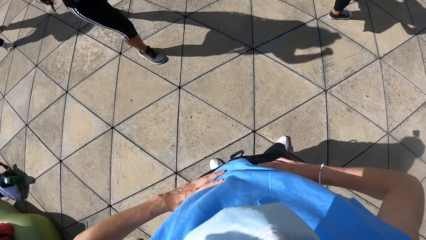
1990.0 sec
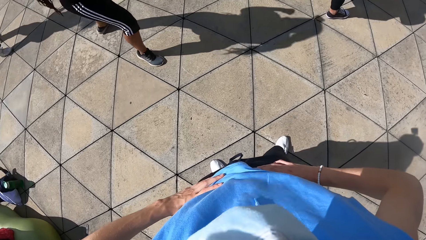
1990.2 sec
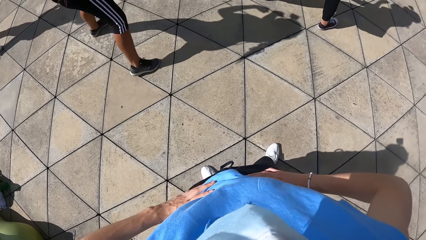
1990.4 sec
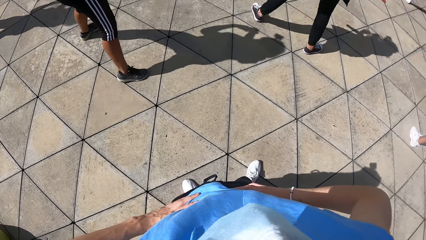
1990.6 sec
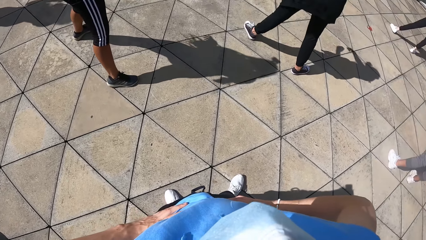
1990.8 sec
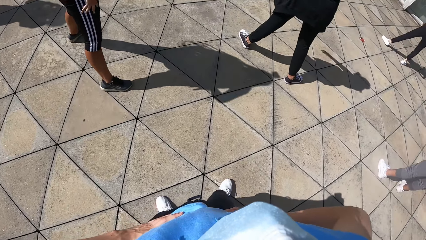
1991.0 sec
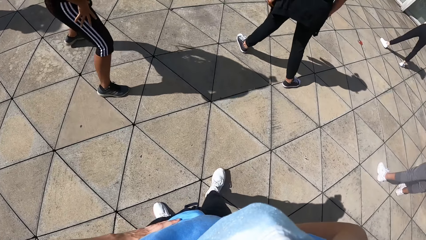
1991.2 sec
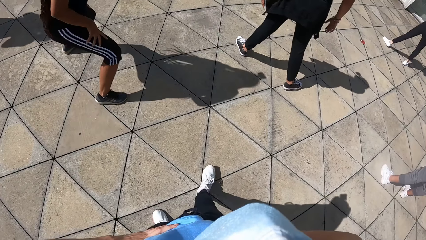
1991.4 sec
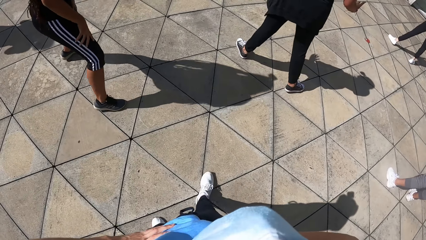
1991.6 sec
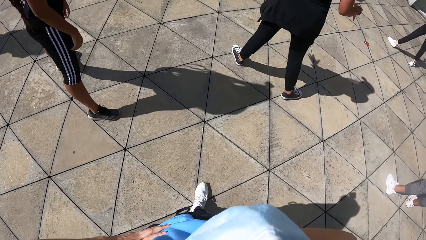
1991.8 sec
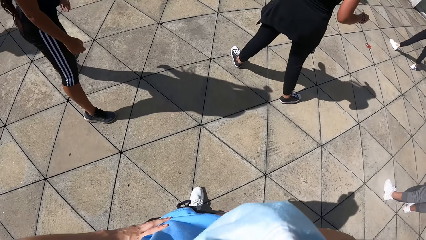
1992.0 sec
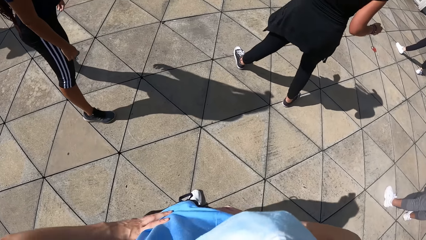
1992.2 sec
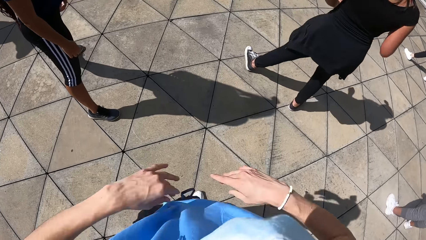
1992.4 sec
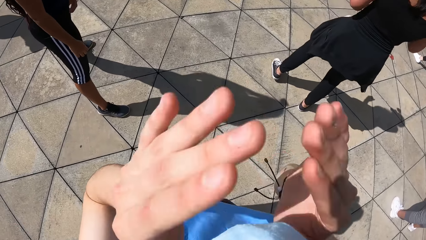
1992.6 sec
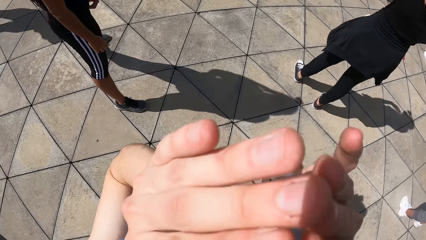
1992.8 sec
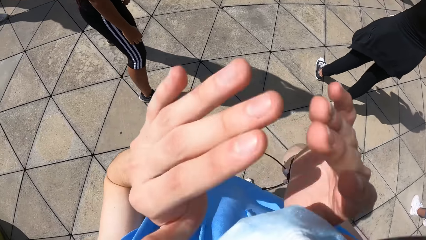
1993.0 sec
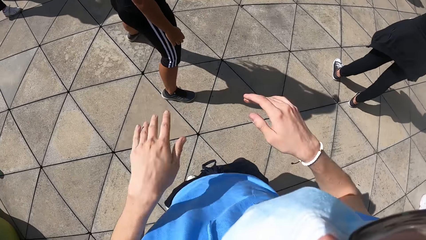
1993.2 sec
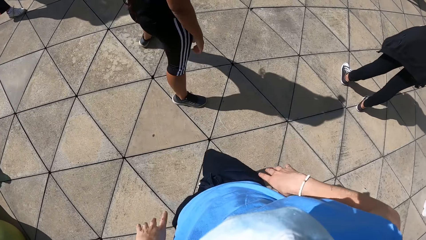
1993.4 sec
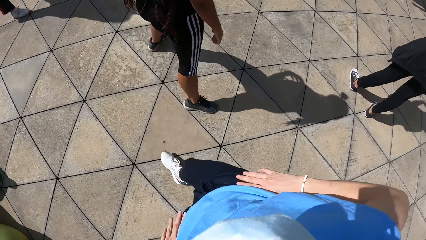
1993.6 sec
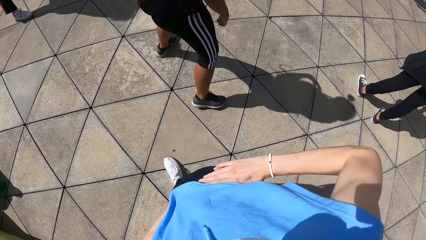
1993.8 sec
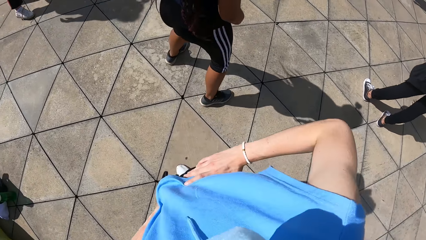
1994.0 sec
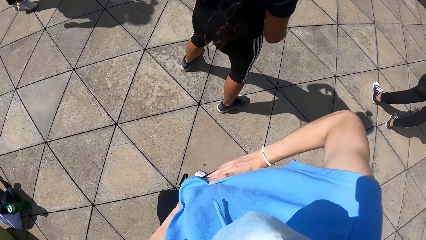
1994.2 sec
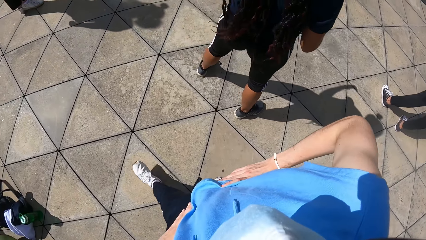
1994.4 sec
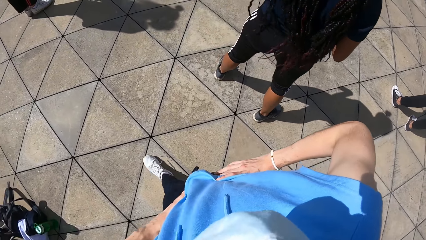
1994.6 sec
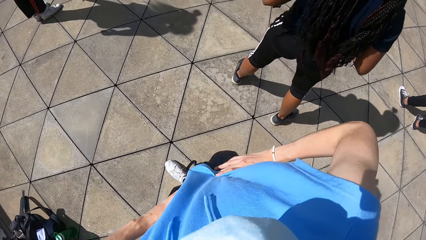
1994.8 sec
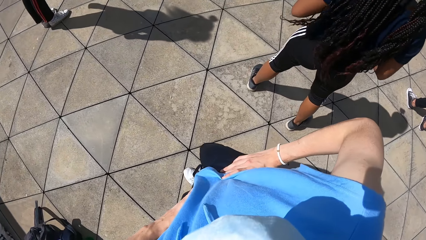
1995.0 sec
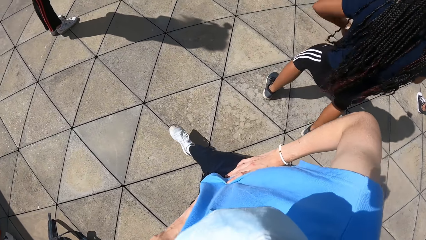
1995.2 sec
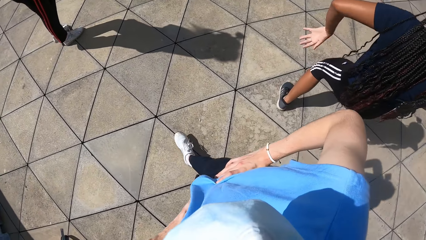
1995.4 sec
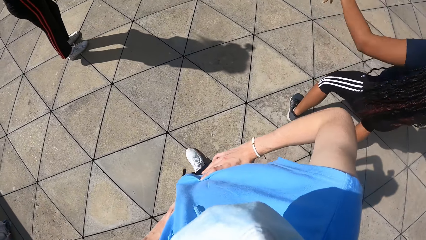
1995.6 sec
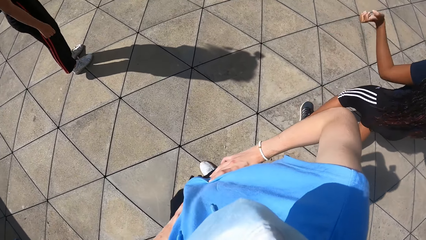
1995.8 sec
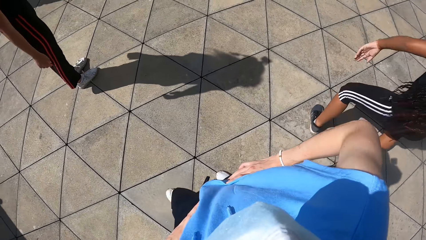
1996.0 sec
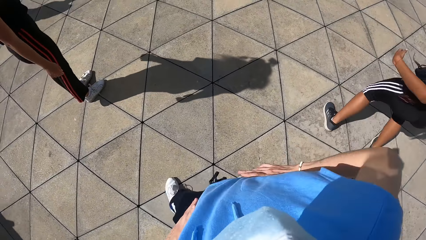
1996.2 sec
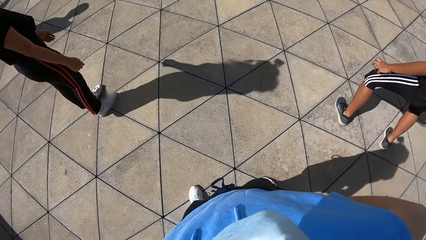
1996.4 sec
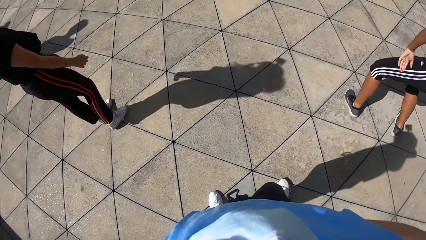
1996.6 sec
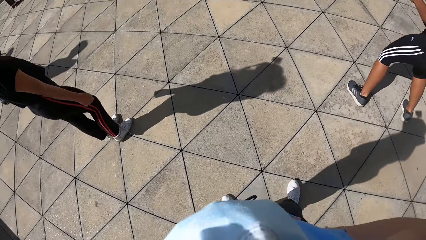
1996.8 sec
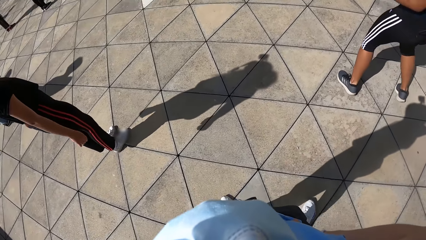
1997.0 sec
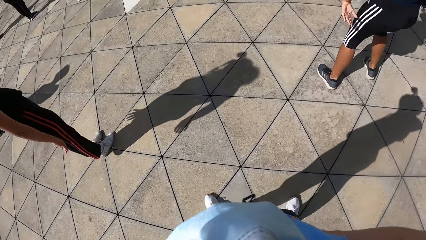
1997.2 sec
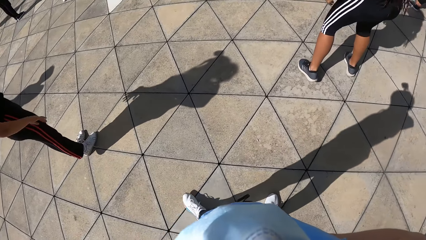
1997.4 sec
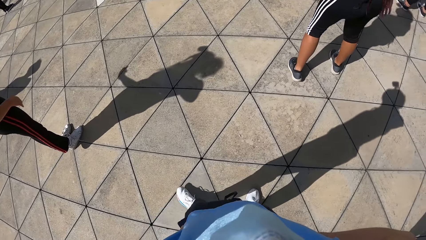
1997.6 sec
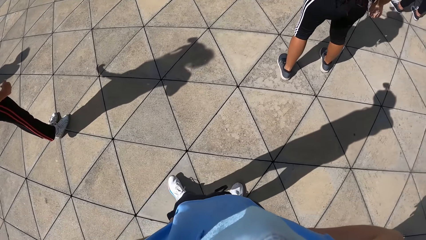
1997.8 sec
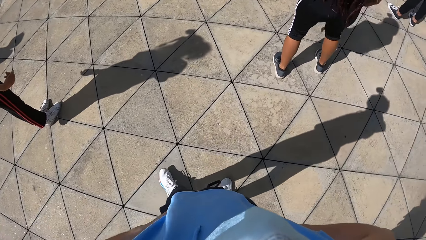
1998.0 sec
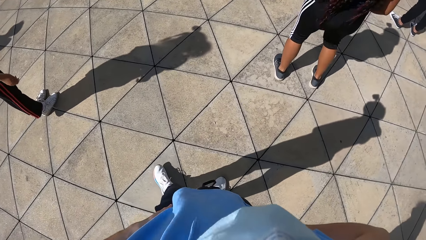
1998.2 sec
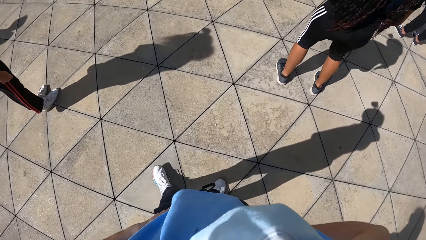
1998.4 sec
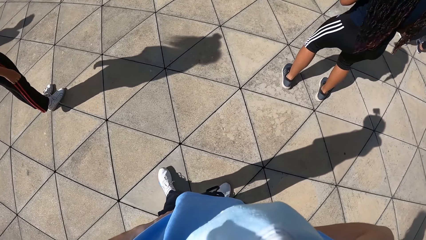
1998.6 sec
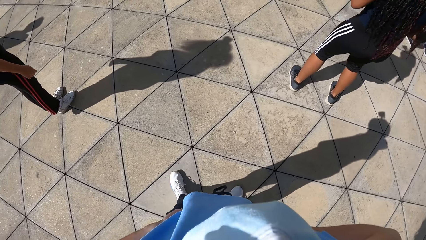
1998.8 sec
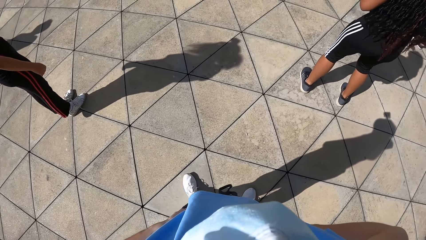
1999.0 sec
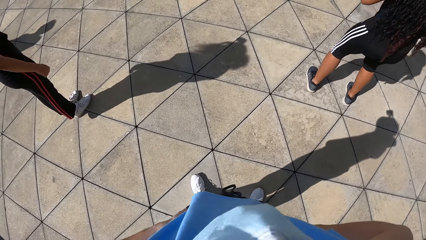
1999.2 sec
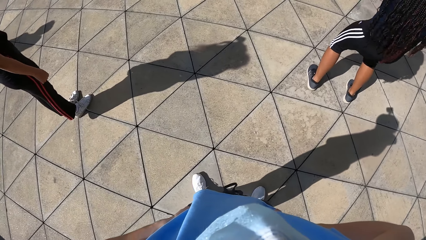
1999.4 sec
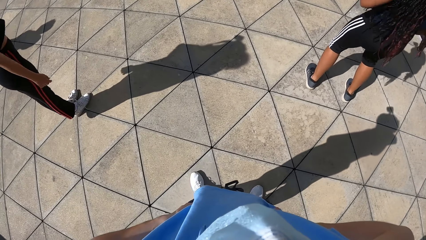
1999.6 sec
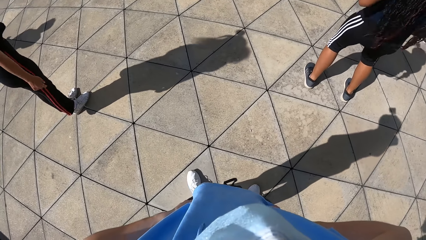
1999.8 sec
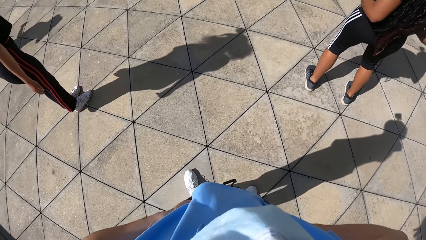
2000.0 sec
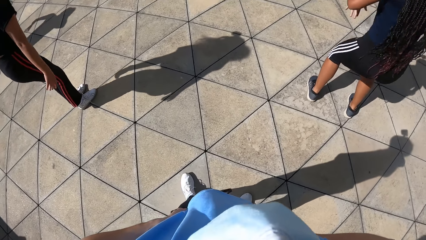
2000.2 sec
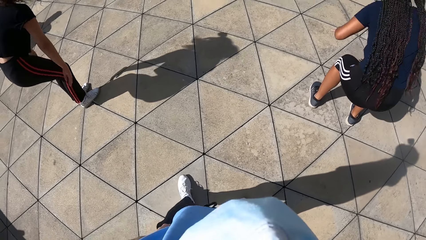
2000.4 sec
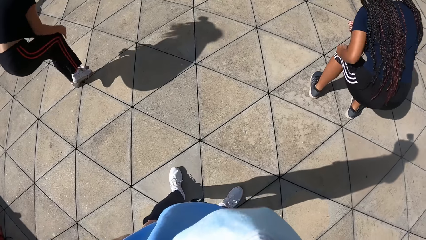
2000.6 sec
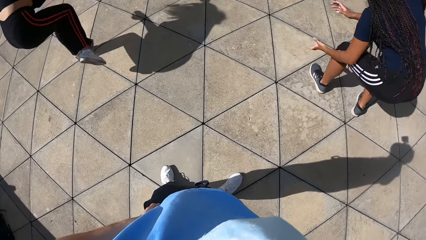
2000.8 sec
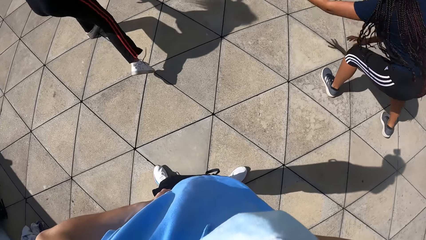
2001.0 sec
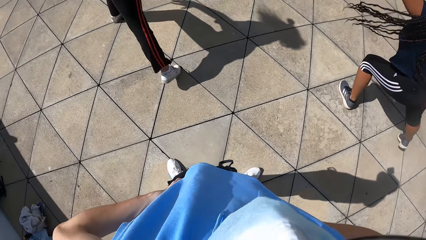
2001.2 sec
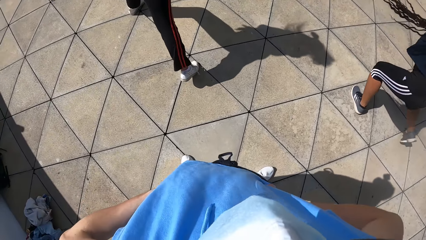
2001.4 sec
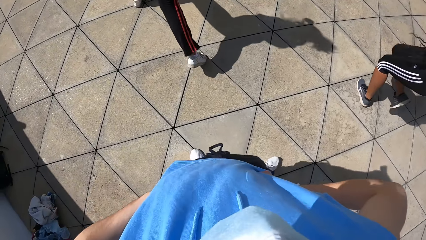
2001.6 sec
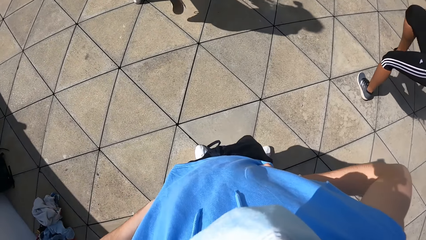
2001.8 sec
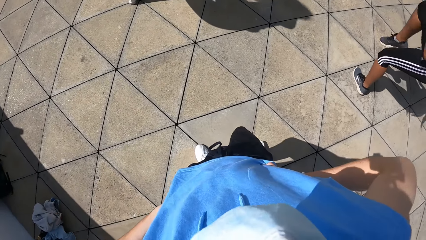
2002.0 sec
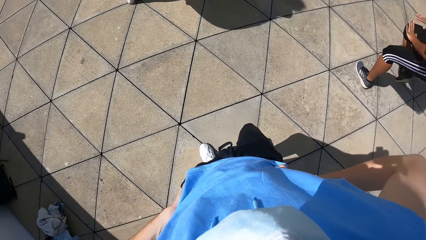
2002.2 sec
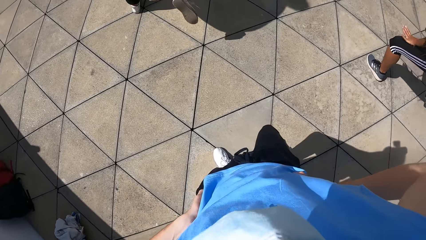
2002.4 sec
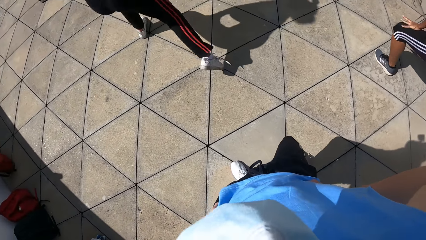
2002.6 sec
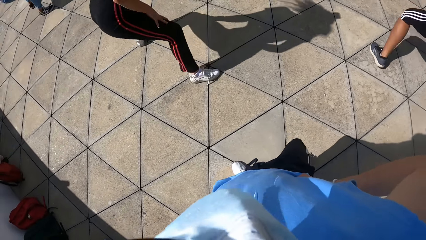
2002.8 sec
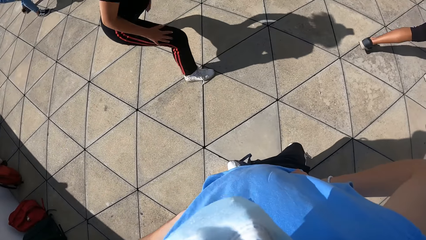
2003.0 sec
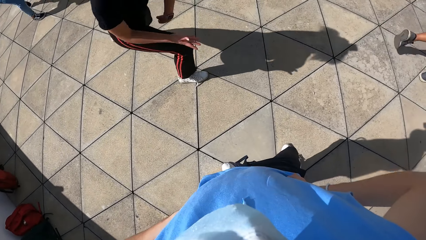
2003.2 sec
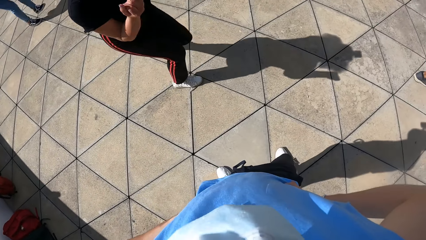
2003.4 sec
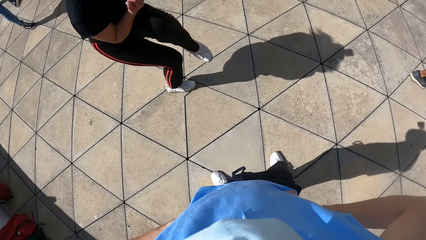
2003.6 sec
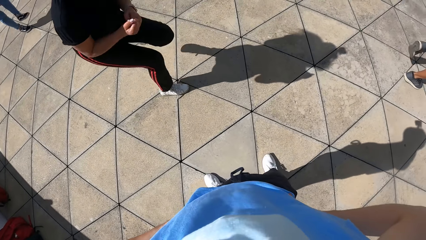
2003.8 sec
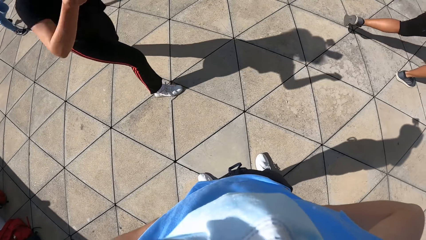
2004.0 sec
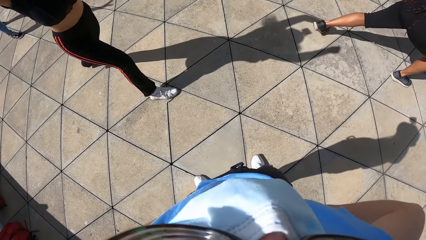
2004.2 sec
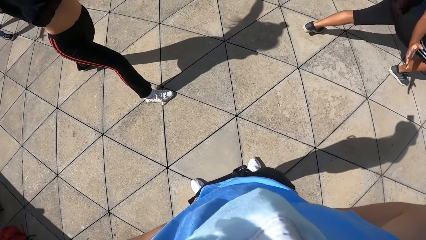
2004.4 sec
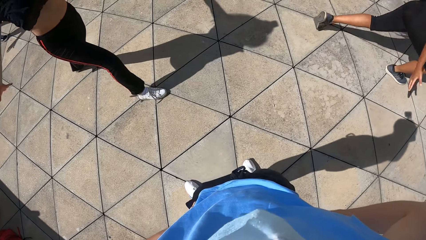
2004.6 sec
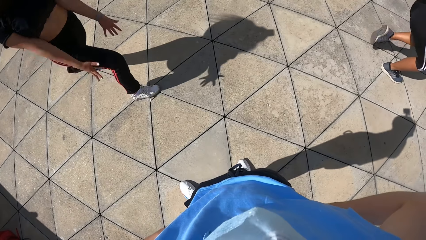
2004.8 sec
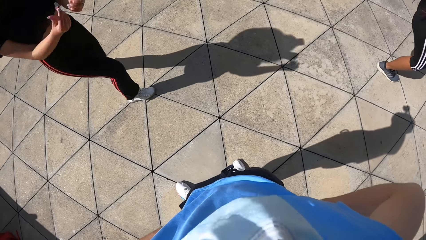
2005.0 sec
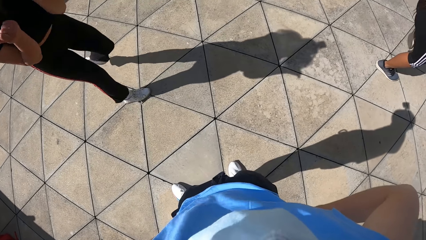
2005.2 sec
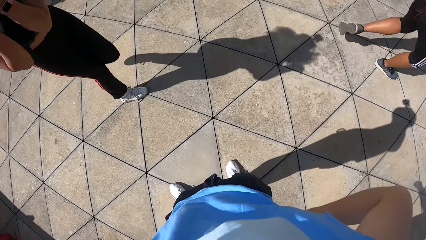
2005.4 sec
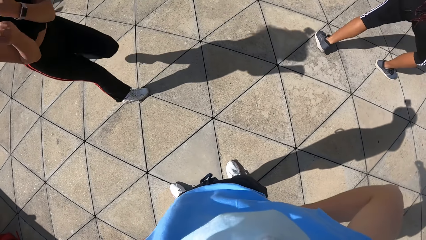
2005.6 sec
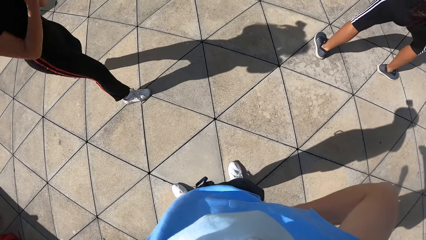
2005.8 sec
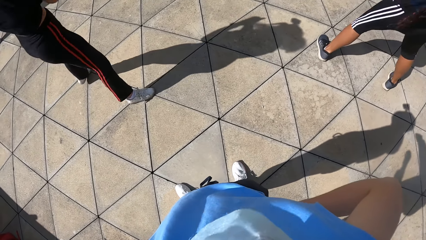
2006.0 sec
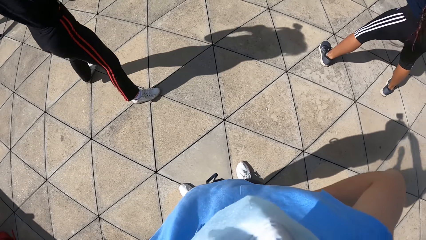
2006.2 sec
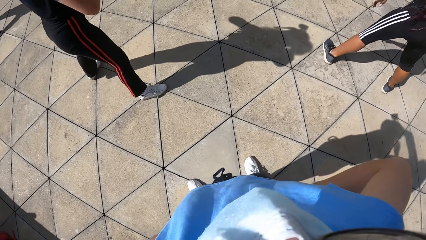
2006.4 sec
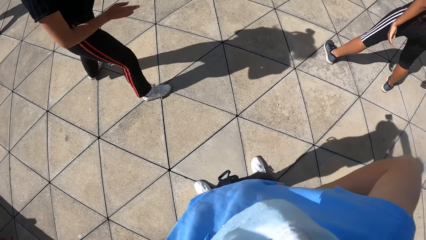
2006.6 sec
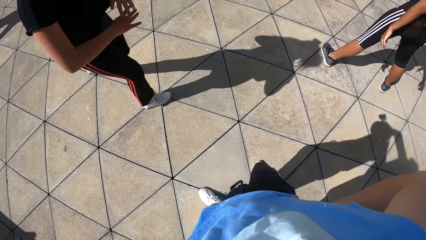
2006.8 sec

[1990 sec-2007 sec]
The camera wearer puts both hands on her mouth. She holds her waist with both hands. She walks around the compound.
